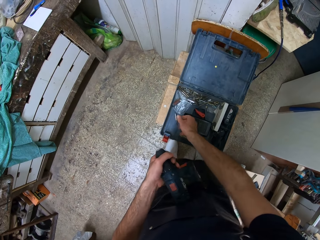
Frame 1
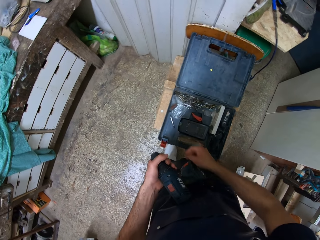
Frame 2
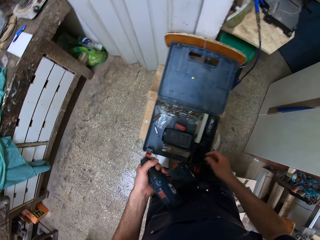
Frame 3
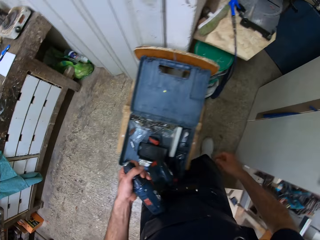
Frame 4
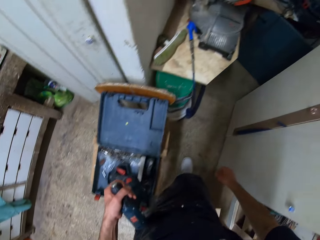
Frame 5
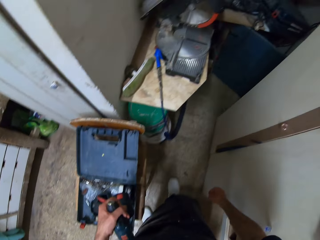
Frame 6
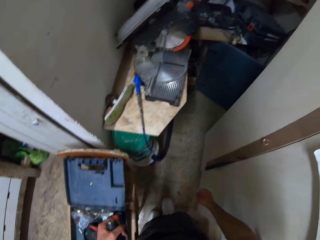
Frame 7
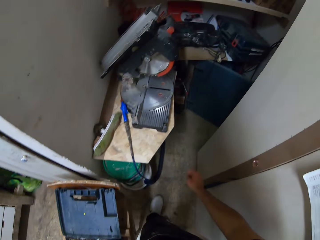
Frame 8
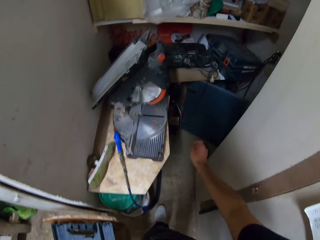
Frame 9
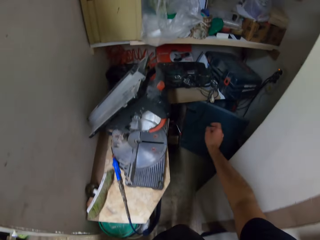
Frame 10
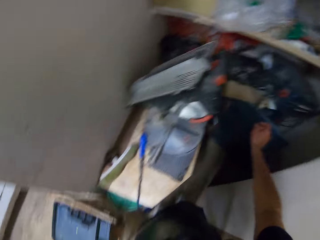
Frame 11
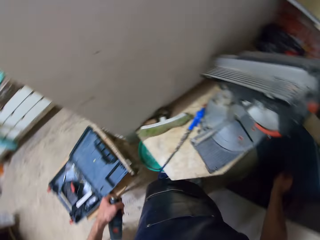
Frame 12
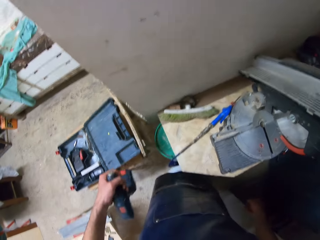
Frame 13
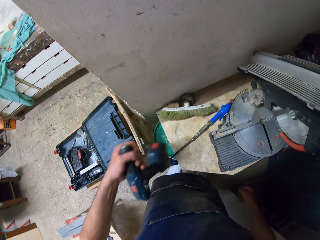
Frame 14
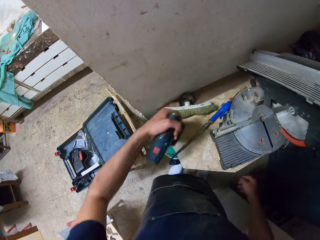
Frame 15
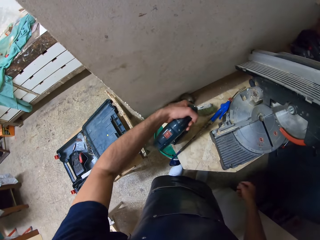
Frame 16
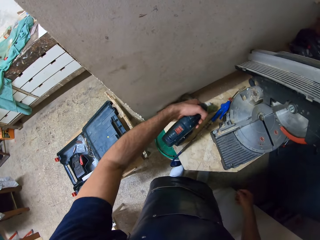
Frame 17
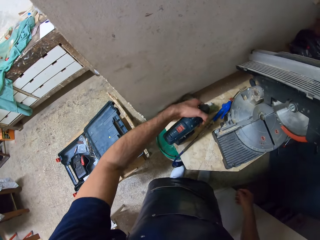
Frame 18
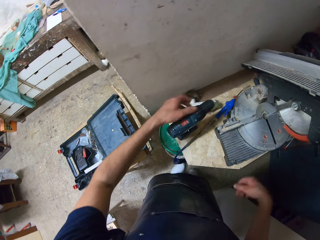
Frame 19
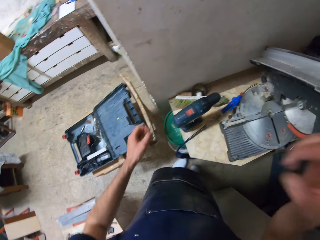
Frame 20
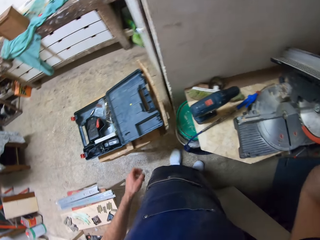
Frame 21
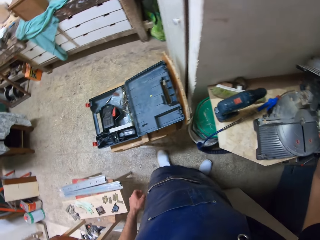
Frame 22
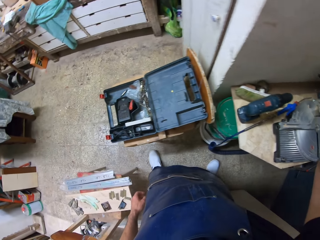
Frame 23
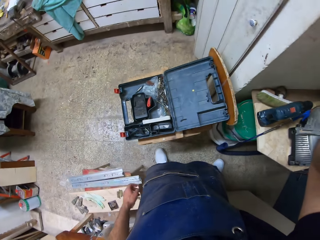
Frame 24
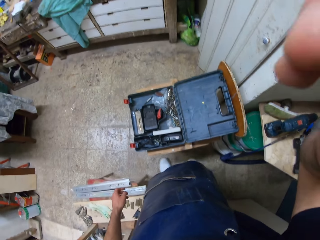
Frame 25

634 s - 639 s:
The camera wearer drops the drill bit in the tool box. He takes a few steps away from the tool box. He walks towards the shelf. He drops the drilling machine in his left hand on a stool. He raises his right hand.
